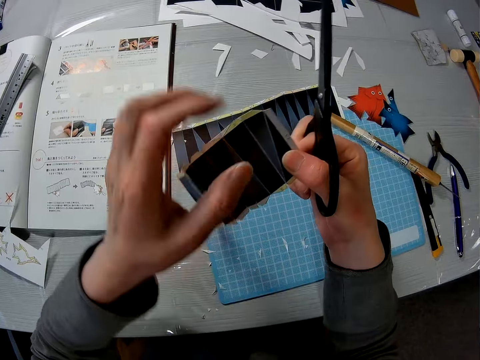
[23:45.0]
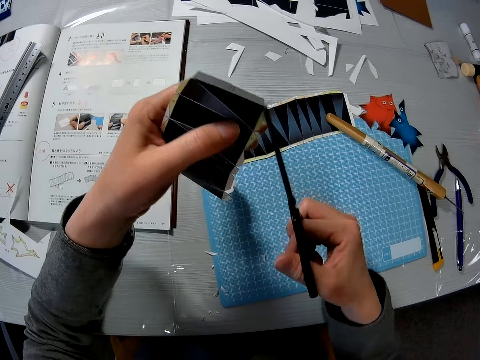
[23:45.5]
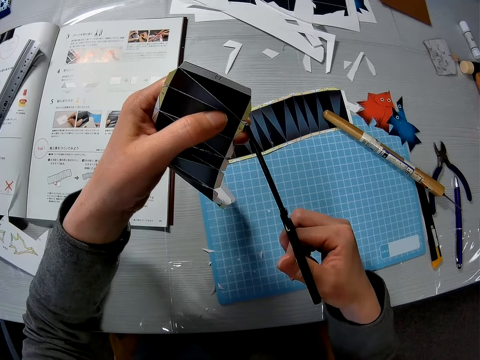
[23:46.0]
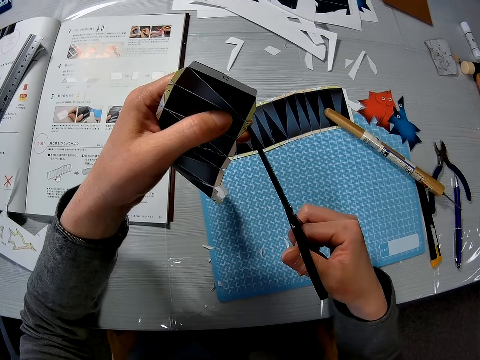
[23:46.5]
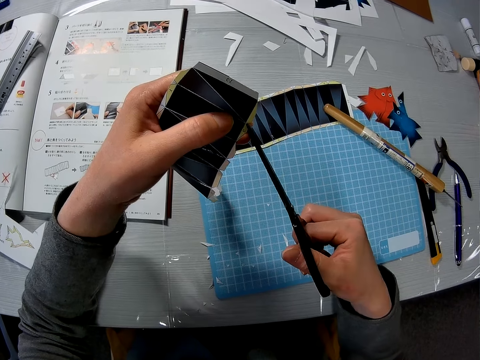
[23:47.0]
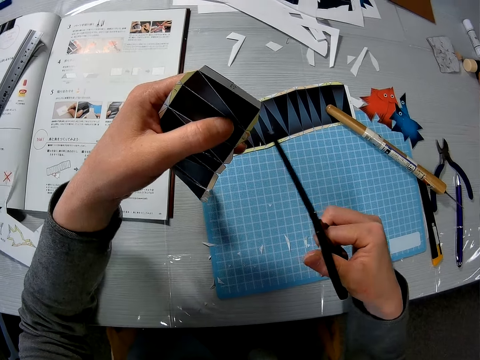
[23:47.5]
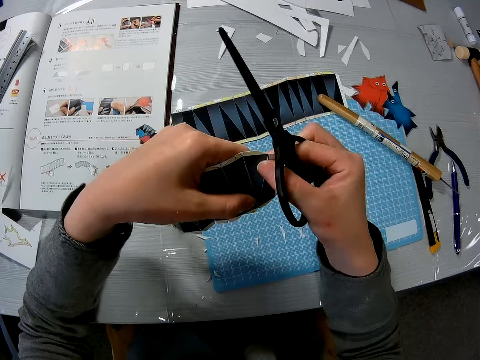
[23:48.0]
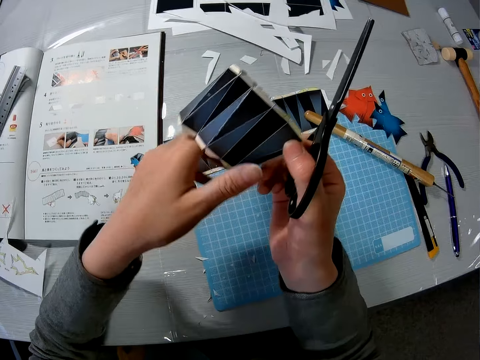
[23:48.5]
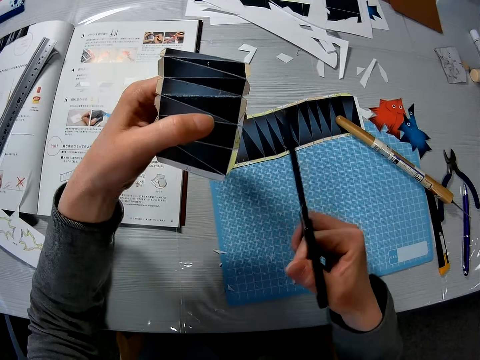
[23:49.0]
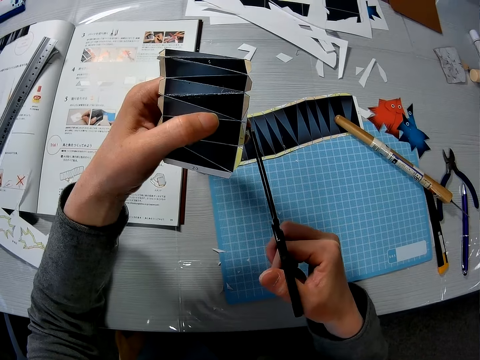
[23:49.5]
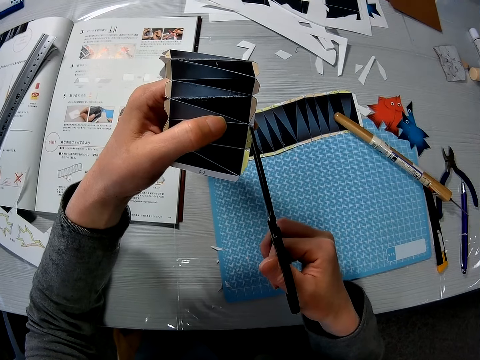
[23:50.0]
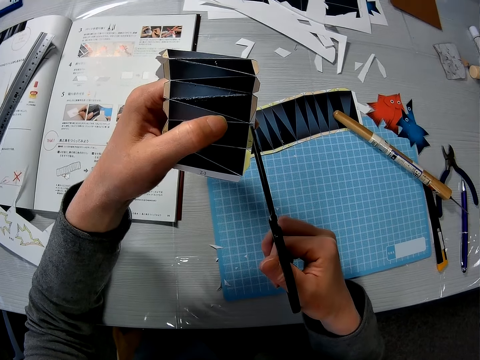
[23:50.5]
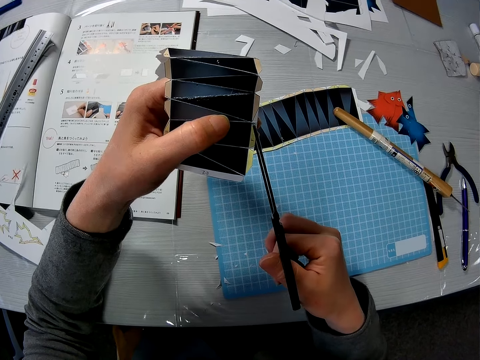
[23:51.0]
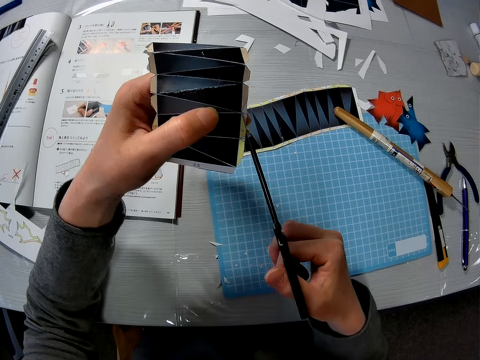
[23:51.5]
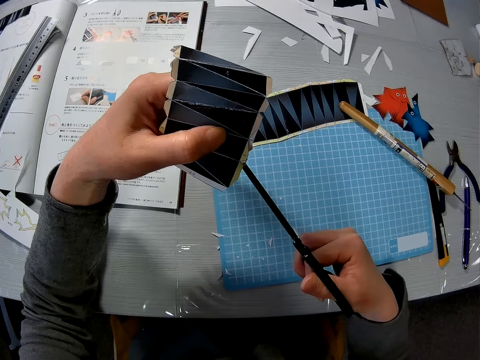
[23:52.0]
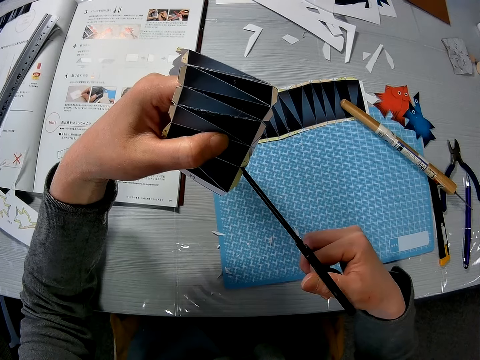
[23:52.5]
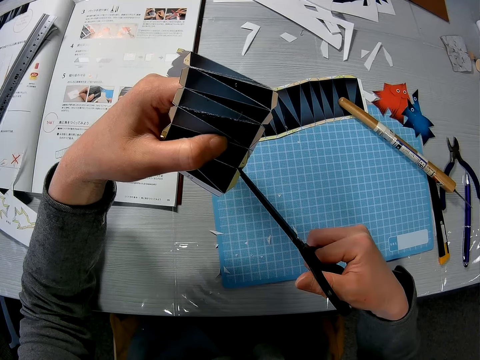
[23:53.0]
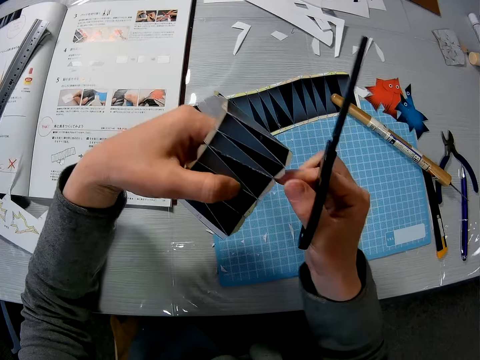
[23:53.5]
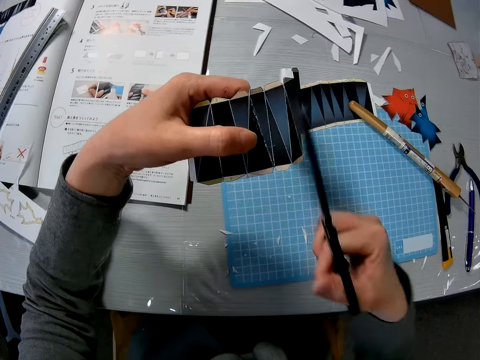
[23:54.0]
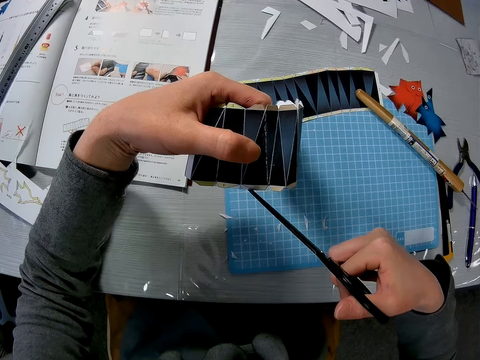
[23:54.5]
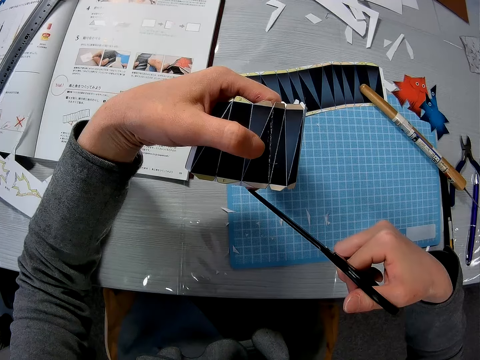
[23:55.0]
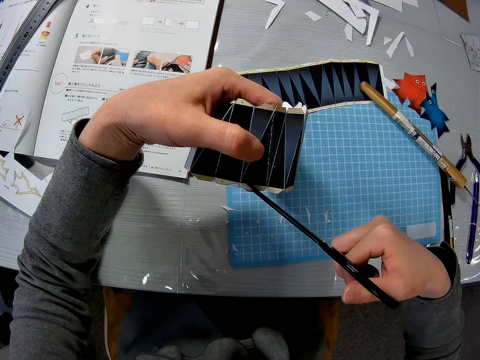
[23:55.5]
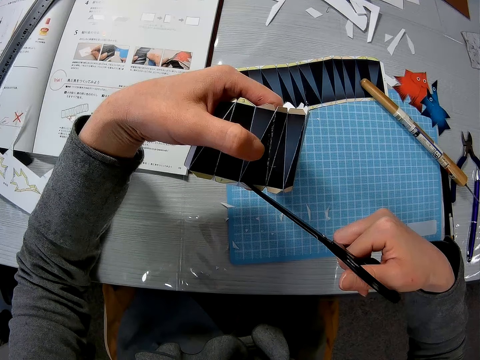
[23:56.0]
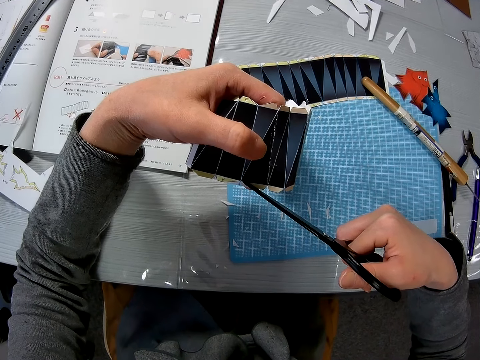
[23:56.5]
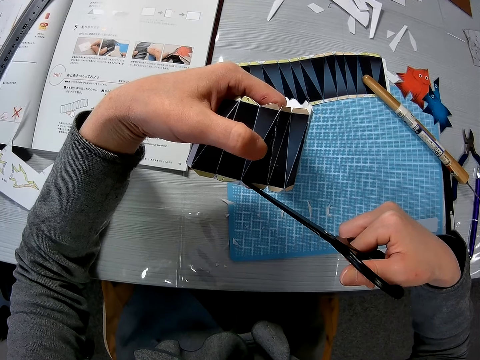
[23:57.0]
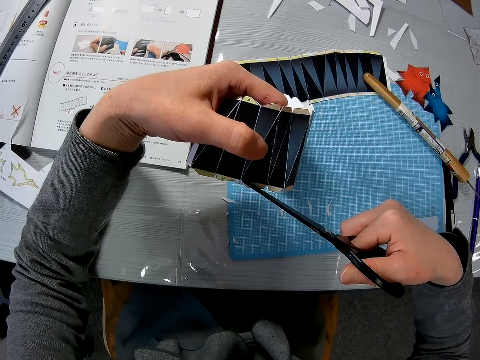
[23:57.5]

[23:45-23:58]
The camera wearer adjusts the paper model. He resumes trimming the paper model with the scissors. He adjusts the paper model. He resumes trimming the paper model with the scissors. He touches the paper model with his right hand. He resumes trimming the paper model with the scissors.

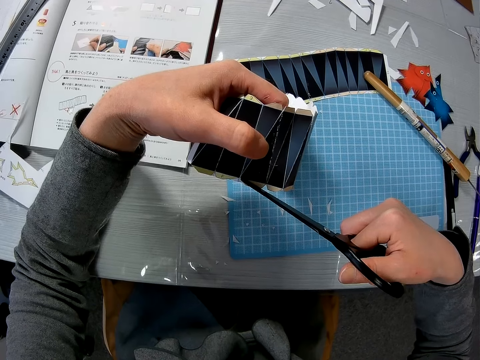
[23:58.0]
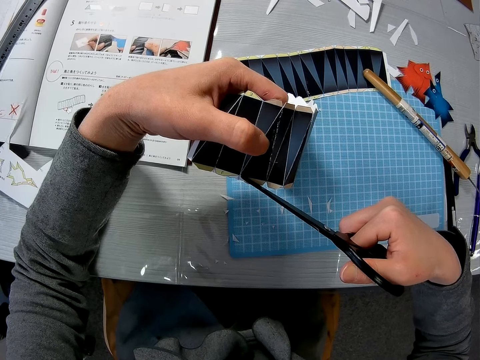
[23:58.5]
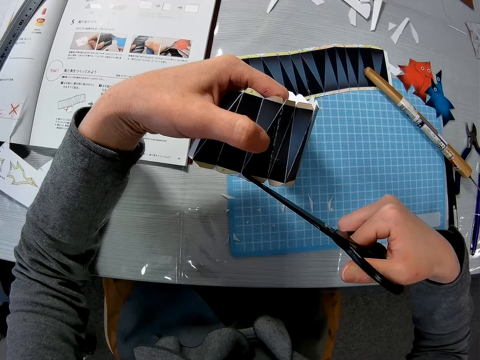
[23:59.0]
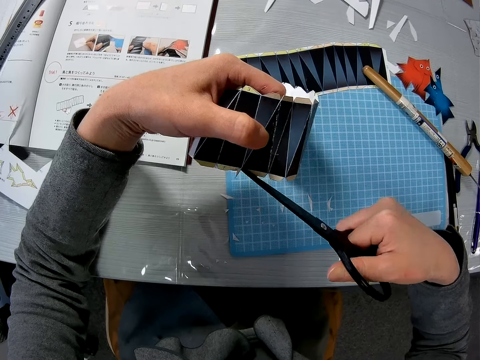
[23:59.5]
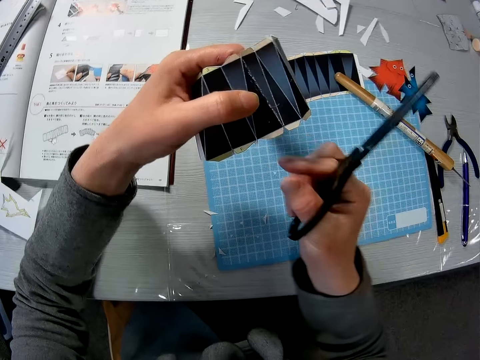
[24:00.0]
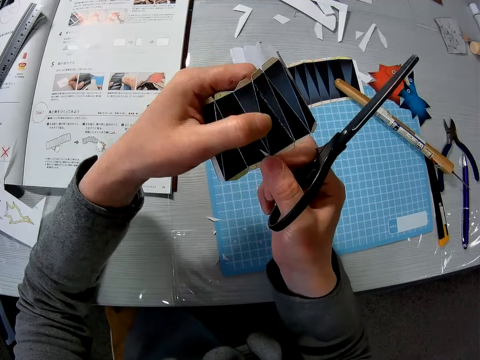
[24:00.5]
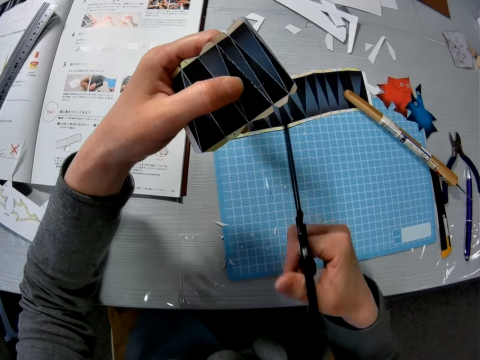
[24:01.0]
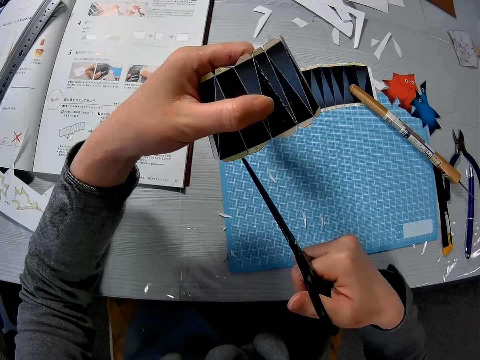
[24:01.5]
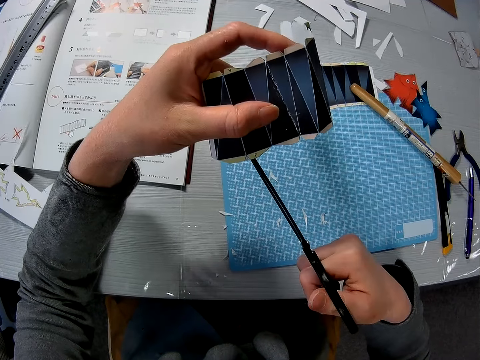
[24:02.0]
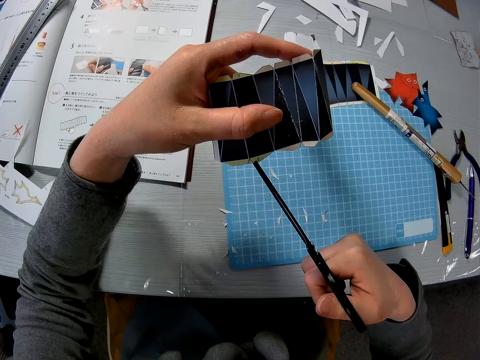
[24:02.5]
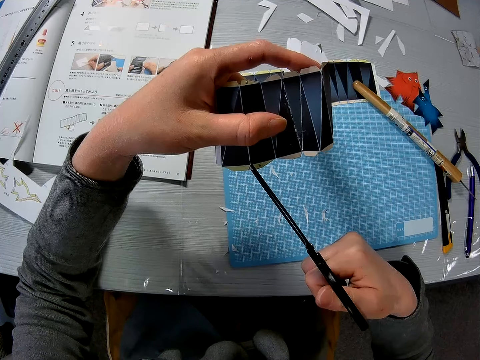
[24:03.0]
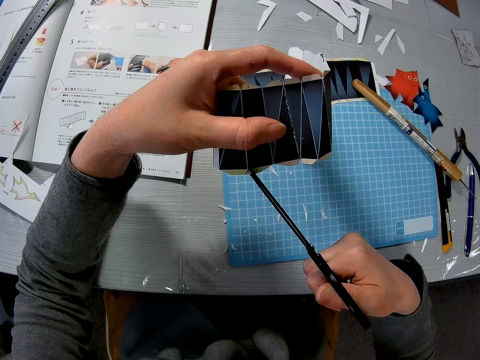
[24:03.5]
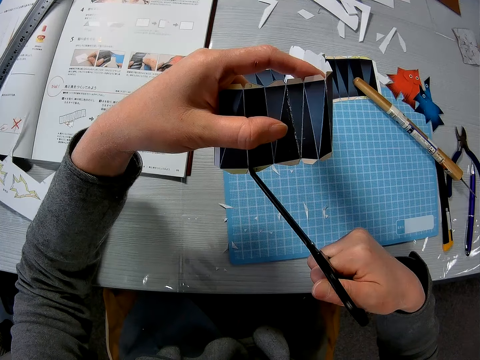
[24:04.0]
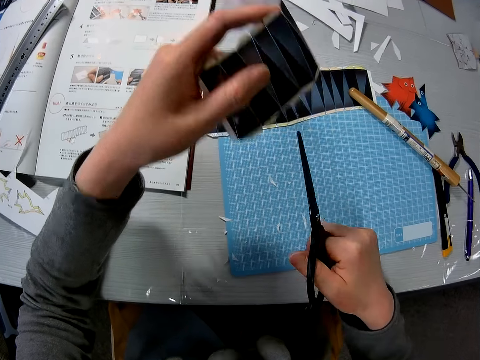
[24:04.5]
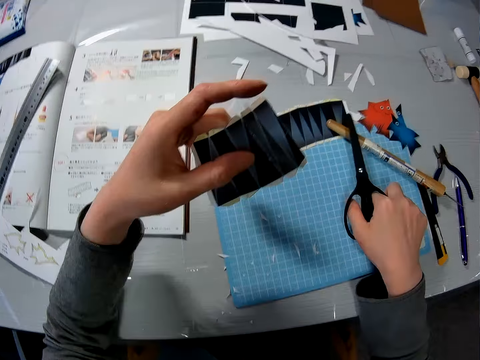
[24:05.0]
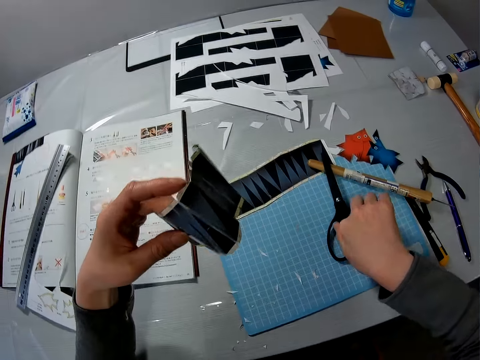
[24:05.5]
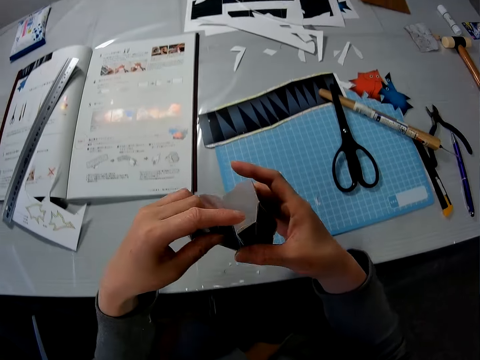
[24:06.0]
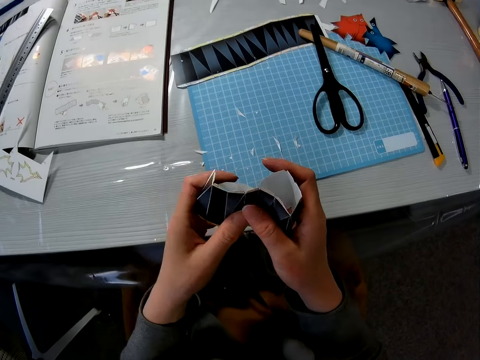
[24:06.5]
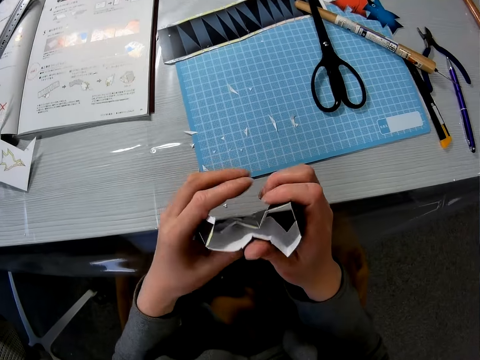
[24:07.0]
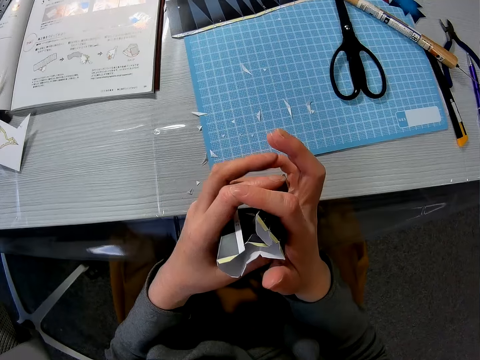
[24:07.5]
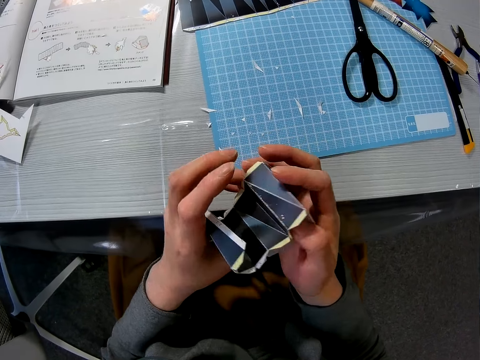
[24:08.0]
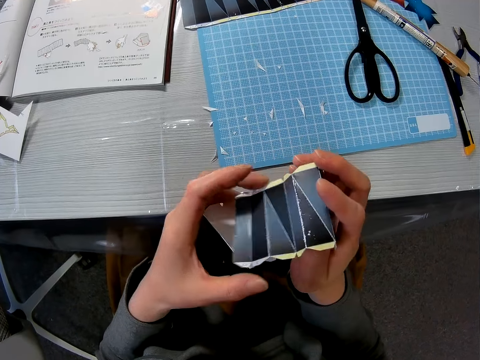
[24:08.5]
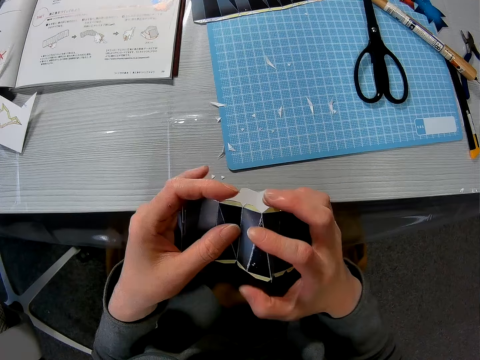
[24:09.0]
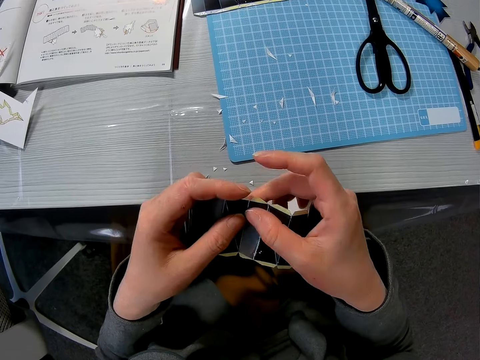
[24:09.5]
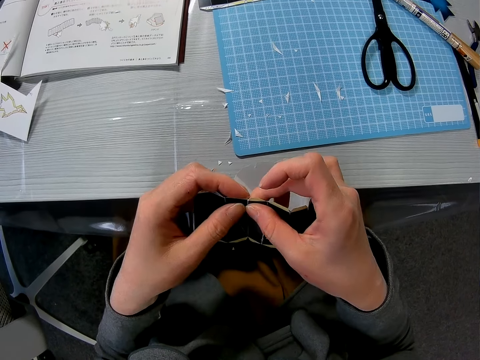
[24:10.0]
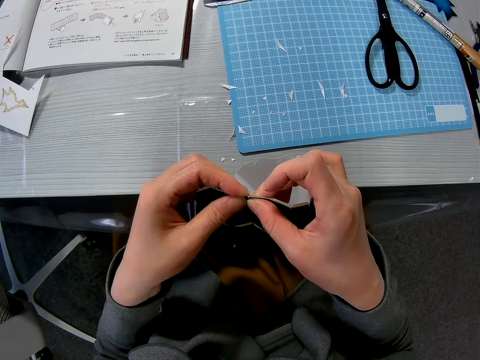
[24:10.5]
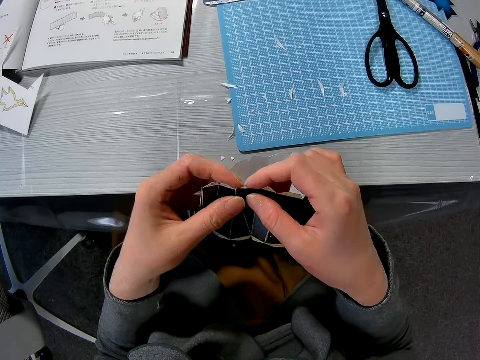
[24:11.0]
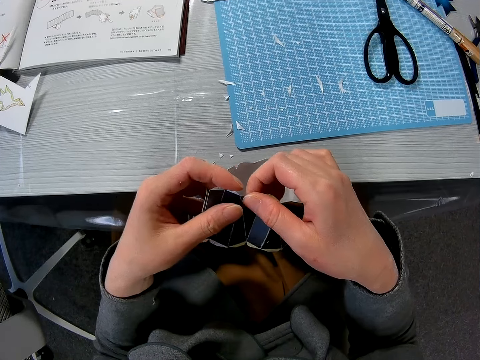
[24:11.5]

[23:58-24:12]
The camera wearer removes a trimmed paper piece with his hand. He drops the trimmed paper piece on the blue sheet. He resumes trimming the paper model piece with the scissors. He drops the scissors on the blue sheet. He folds the edges of the paper model. He folds the edges of the crafting paper.
